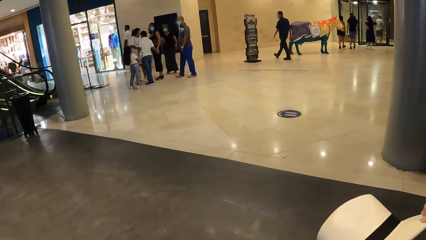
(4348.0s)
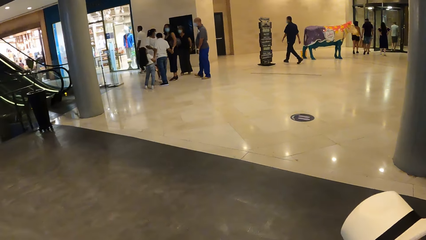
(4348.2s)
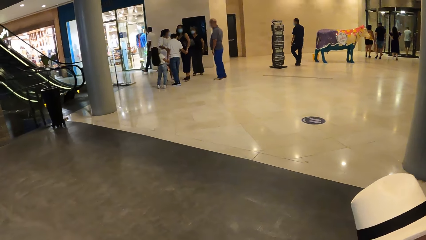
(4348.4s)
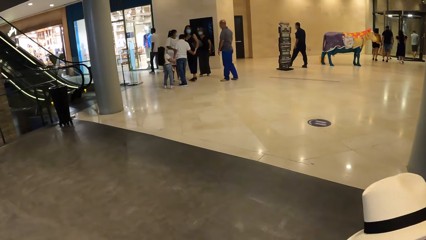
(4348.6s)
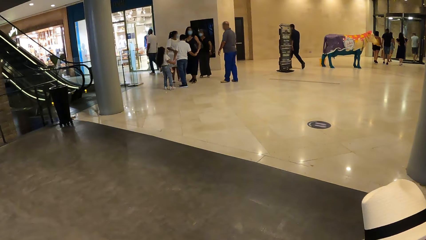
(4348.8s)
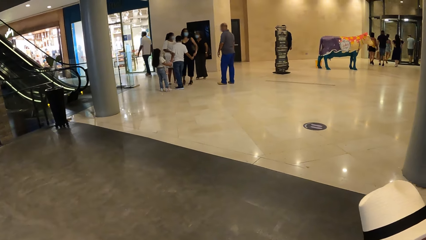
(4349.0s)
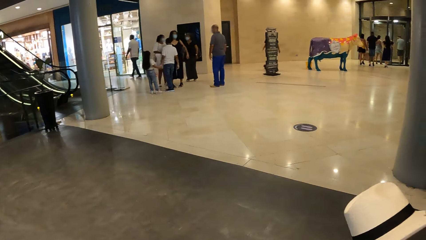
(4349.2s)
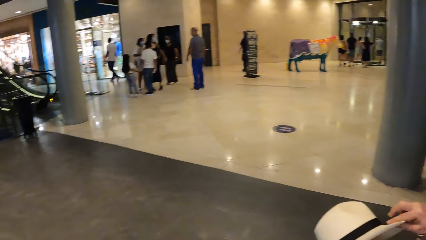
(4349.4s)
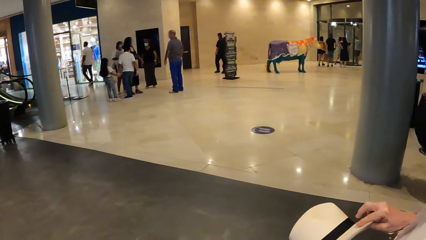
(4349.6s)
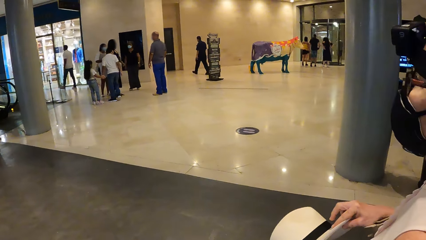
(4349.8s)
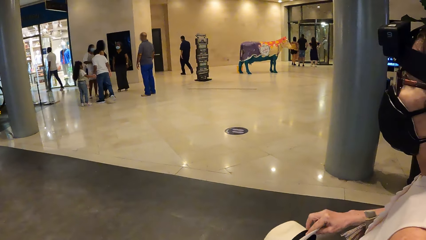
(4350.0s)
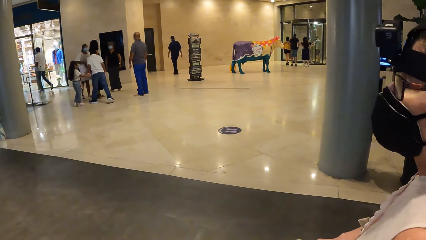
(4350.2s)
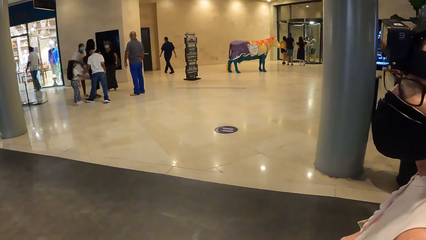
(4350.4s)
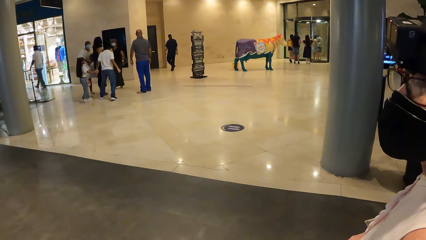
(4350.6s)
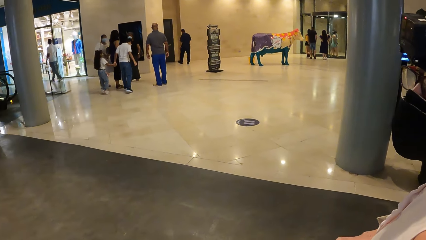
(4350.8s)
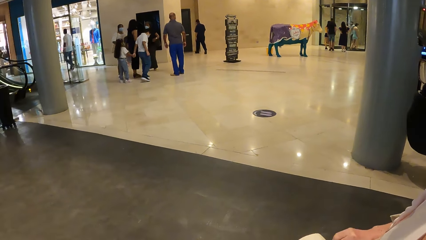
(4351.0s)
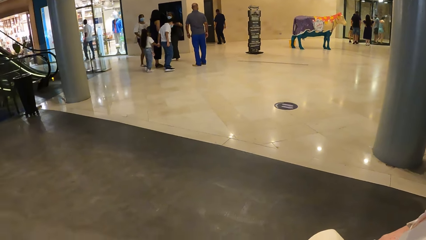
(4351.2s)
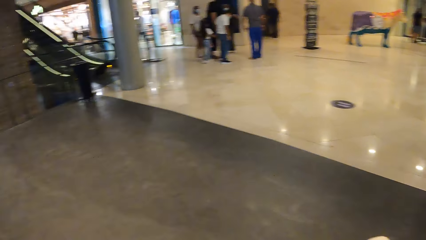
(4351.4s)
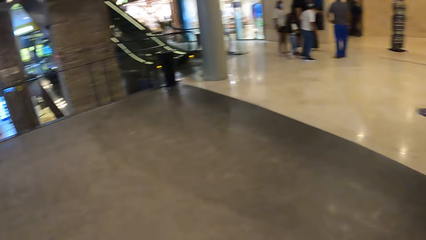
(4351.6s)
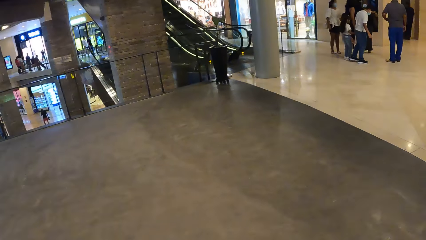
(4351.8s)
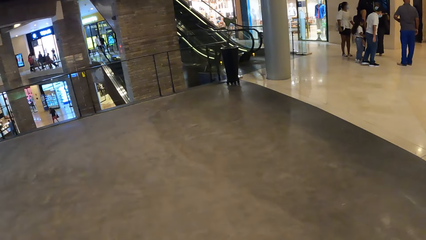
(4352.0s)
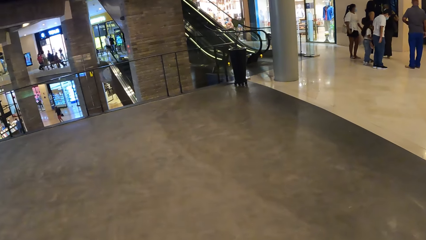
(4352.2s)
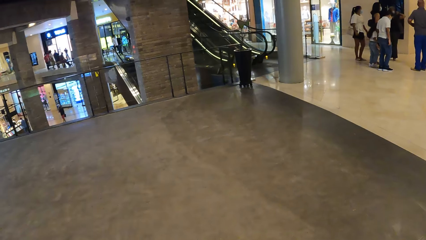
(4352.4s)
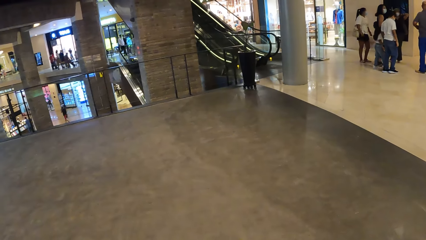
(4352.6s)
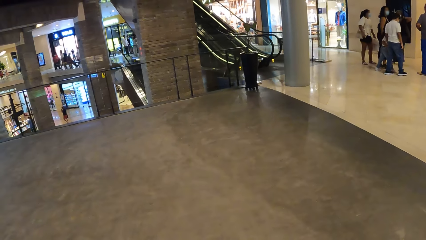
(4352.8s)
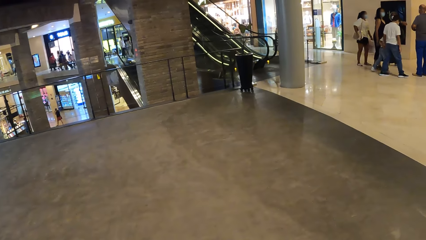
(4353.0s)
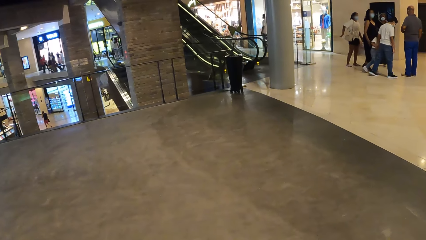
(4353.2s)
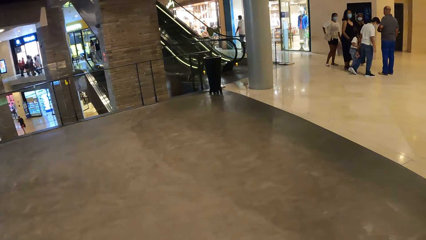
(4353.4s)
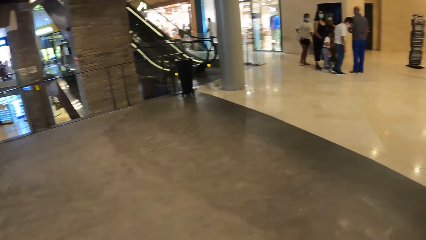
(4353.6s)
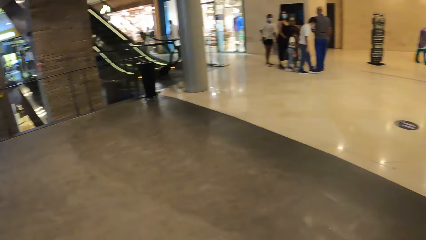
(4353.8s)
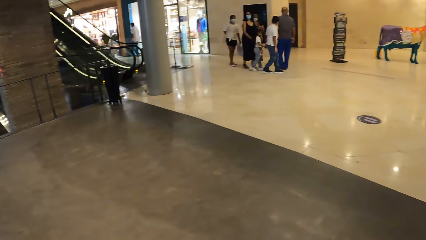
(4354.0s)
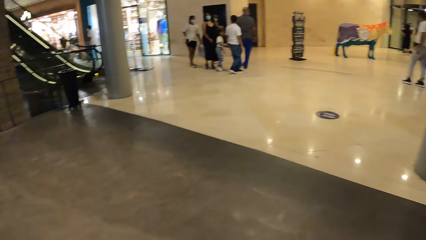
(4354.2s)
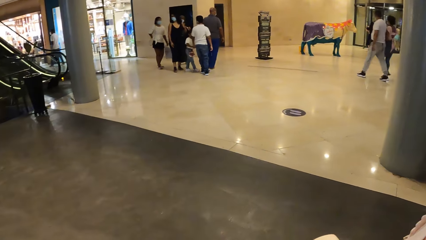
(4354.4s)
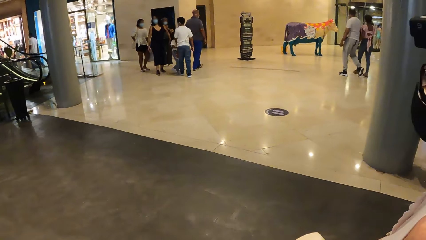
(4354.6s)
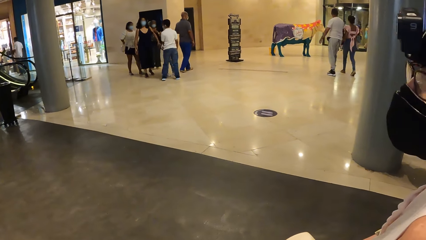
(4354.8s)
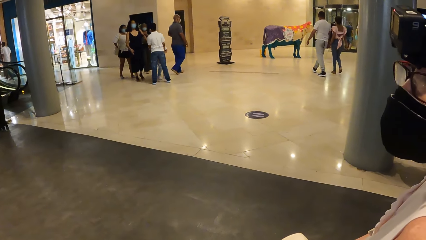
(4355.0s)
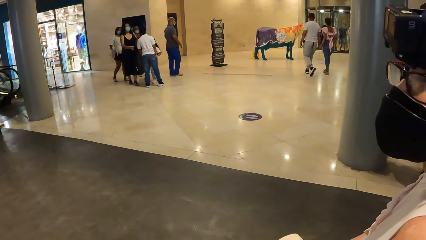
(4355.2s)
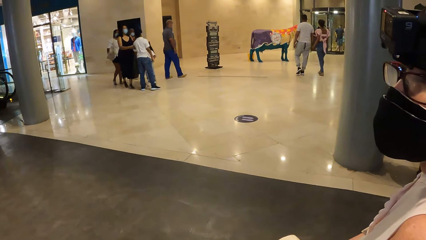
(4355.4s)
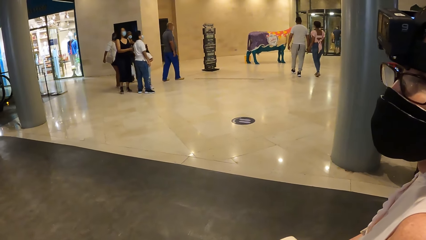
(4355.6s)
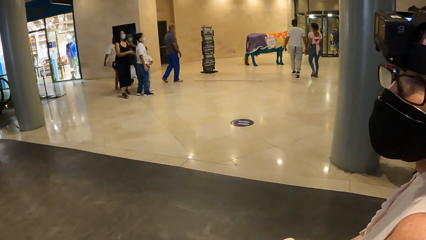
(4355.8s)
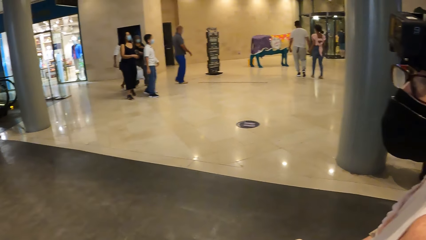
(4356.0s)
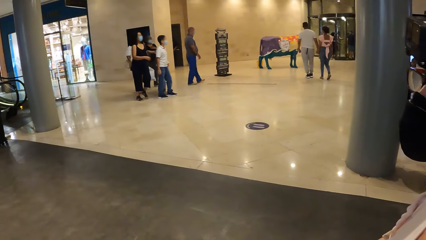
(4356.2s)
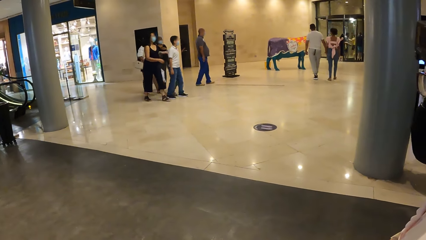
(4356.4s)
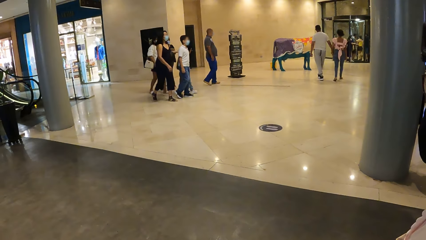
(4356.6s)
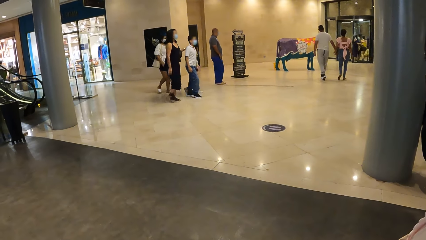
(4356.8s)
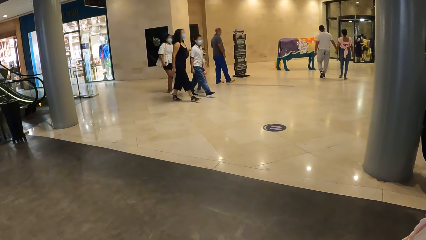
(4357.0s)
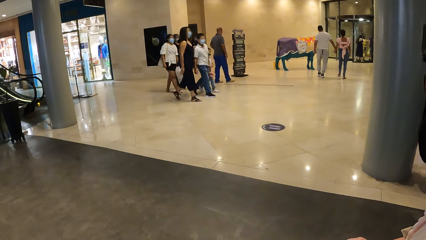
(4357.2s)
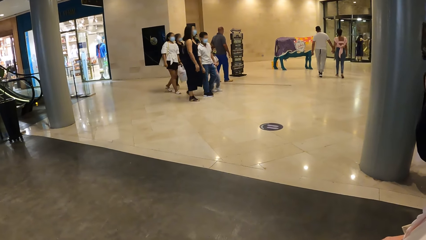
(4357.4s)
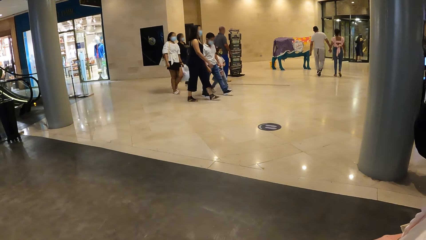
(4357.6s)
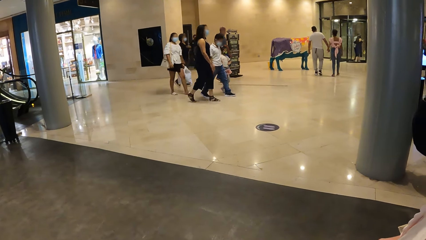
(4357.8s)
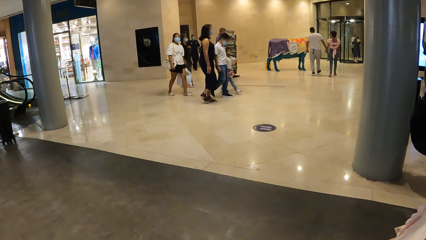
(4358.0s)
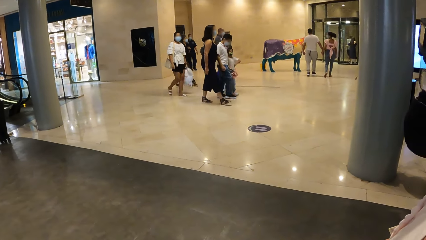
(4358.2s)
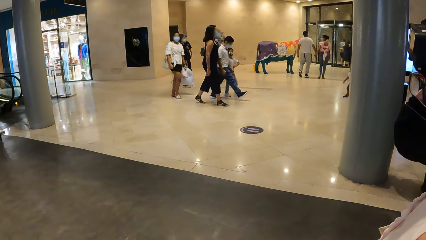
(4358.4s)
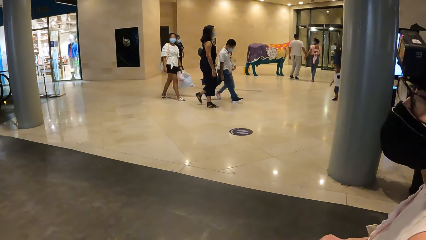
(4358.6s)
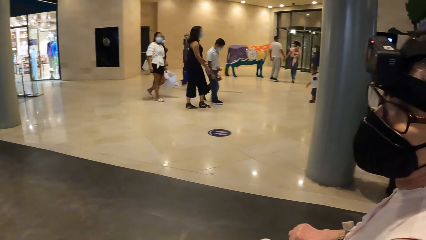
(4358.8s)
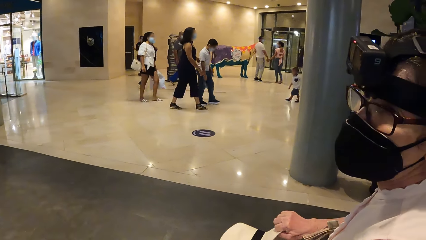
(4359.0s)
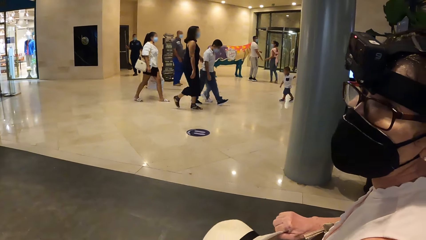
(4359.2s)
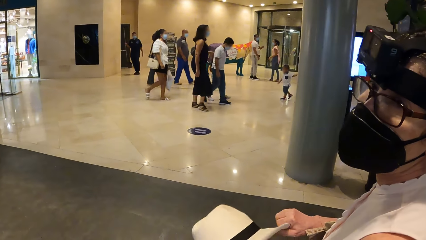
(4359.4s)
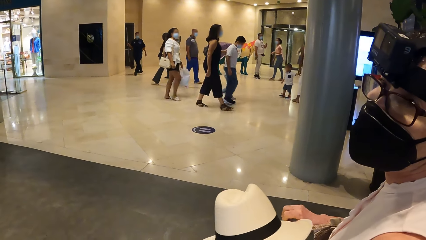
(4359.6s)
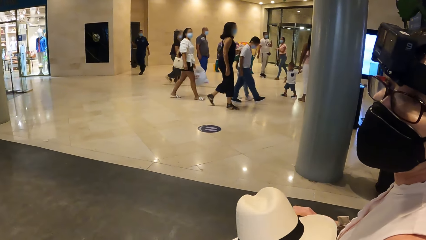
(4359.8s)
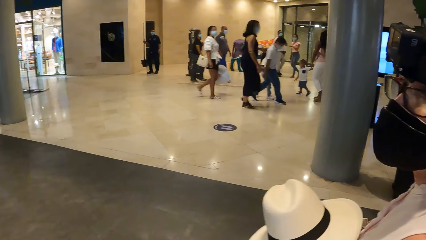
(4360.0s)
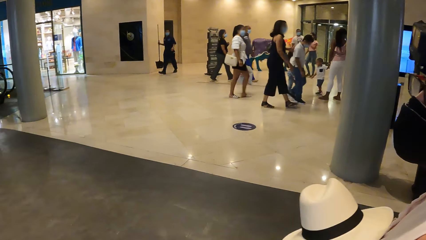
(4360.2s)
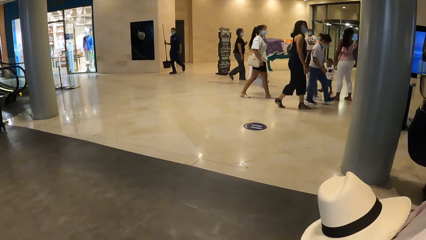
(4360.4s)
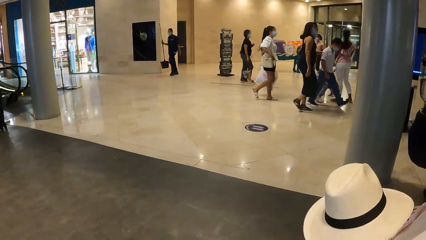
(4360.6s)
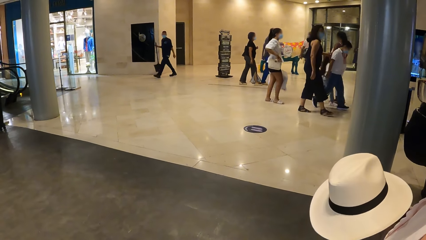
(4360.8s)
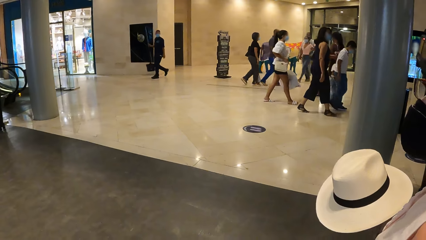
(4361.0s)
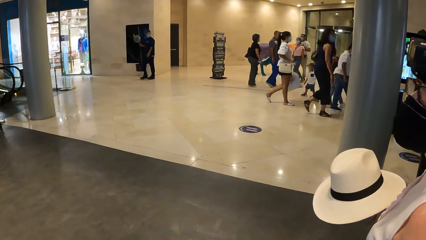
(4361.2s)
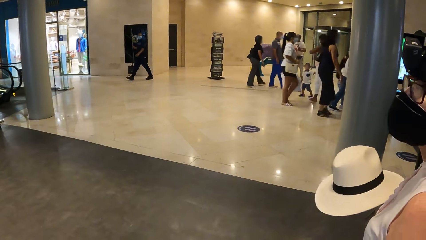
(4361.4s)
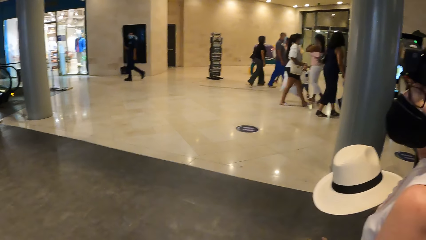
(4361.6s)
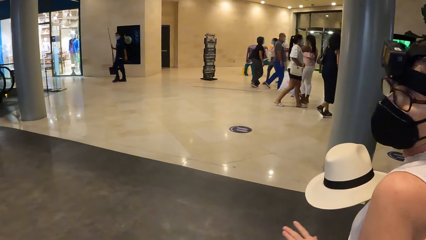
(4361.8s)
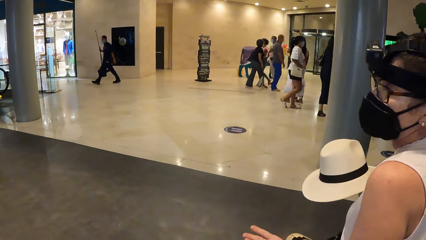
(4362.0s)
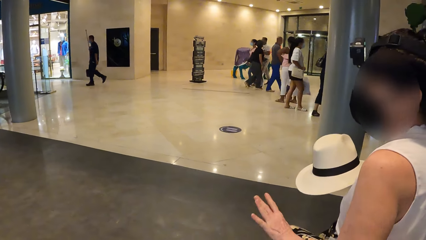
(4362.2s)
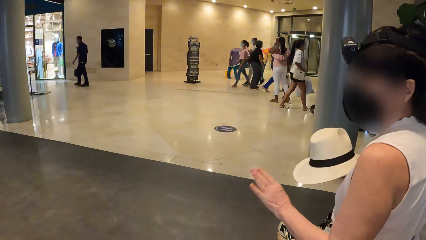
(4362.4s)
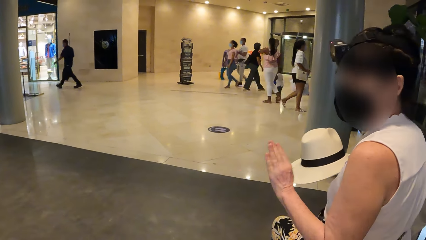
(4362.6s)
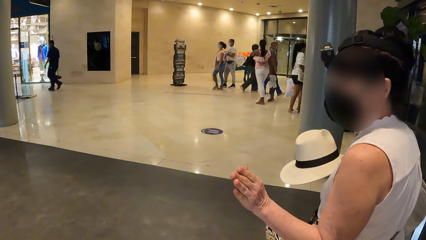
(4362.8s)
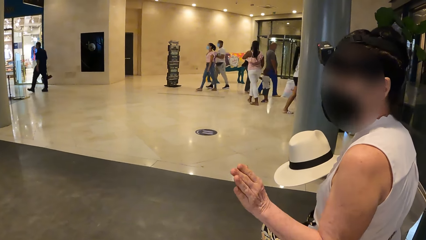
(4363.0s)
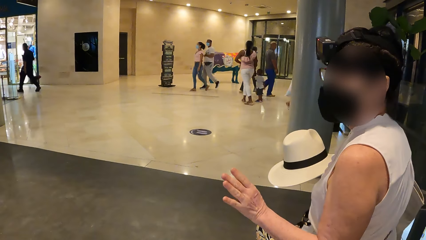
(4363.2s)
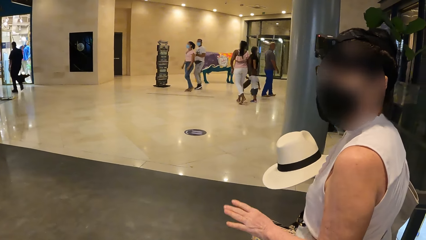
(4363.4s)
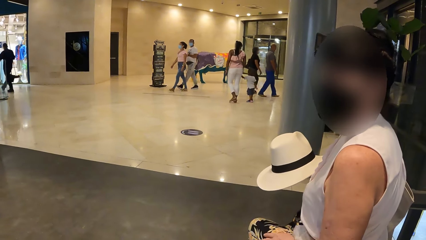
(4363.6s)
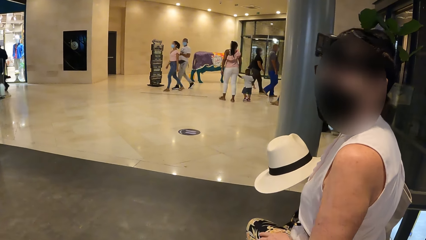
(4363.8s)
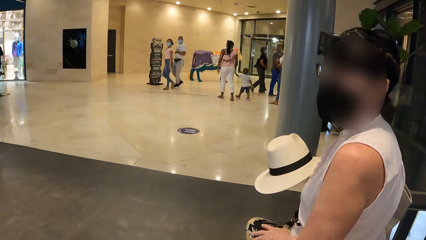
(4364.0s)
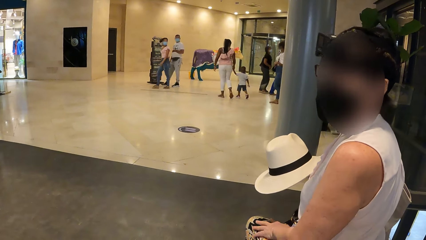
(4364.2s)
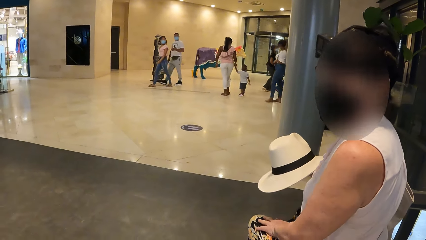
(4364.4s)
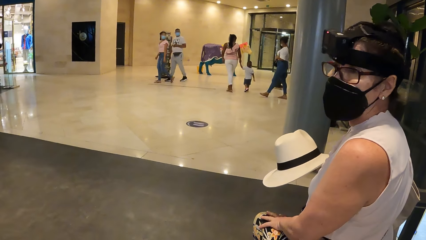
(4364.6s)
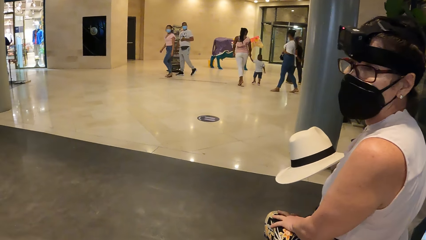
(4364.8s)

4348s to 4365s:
The camera wearer looks around. A woman moves her head. The camera wearer looks around. They look around again. The woman converses with the camera wearer. The woman moves her hand. She holds a hat.
